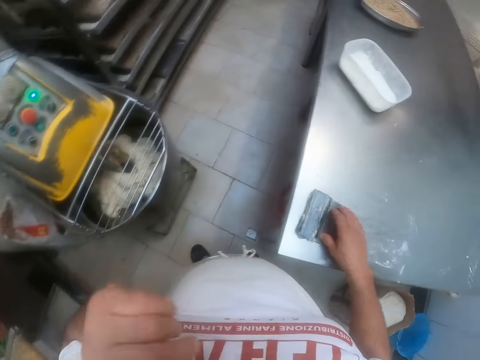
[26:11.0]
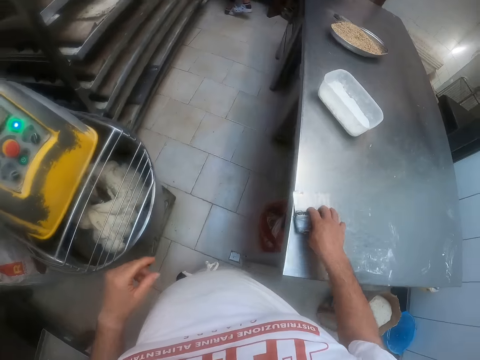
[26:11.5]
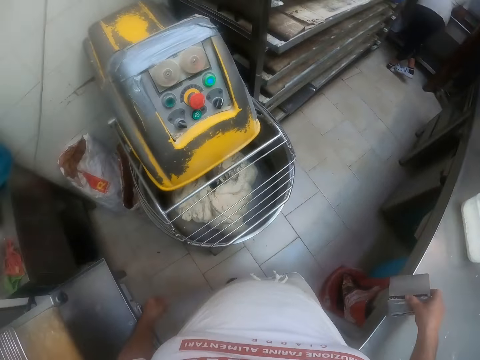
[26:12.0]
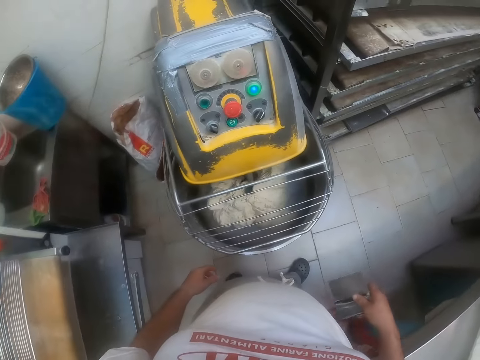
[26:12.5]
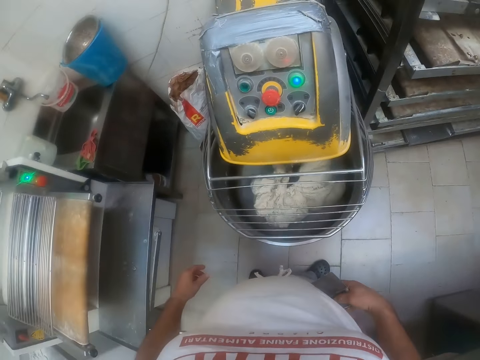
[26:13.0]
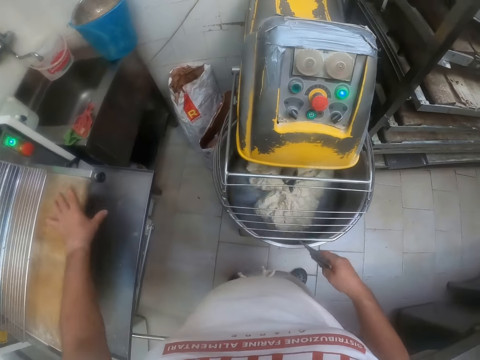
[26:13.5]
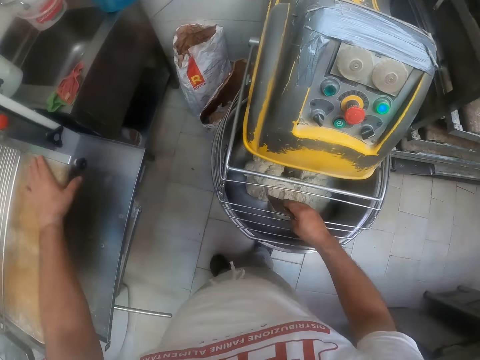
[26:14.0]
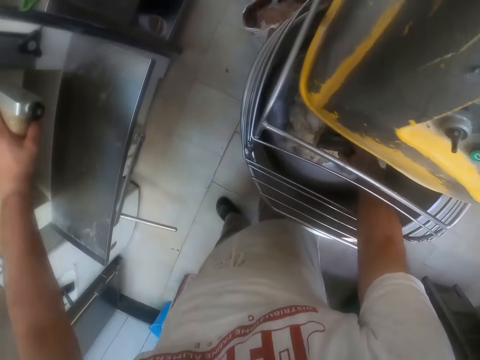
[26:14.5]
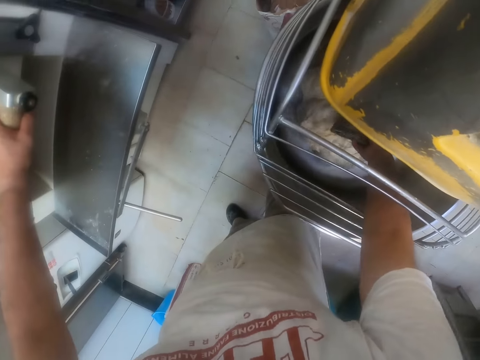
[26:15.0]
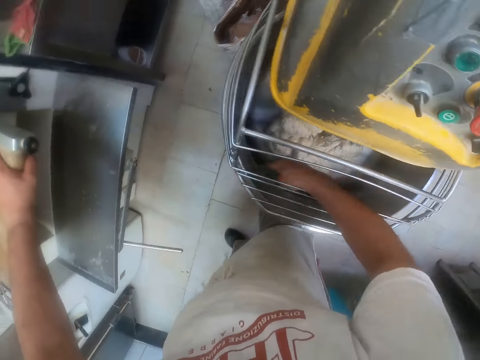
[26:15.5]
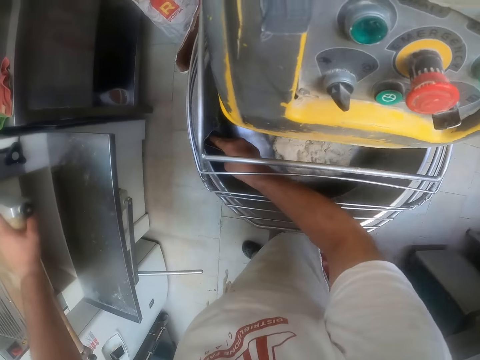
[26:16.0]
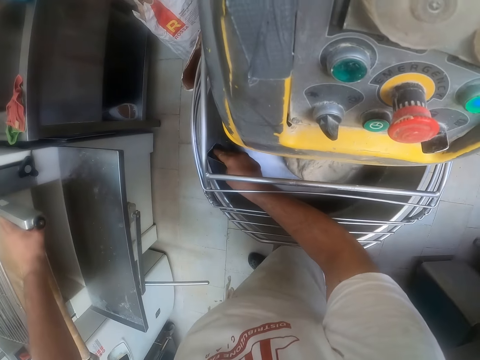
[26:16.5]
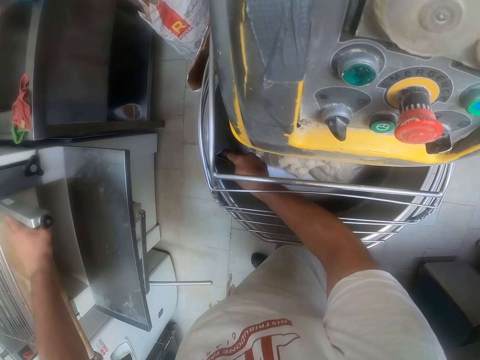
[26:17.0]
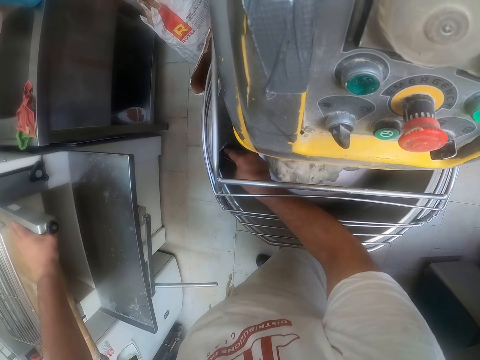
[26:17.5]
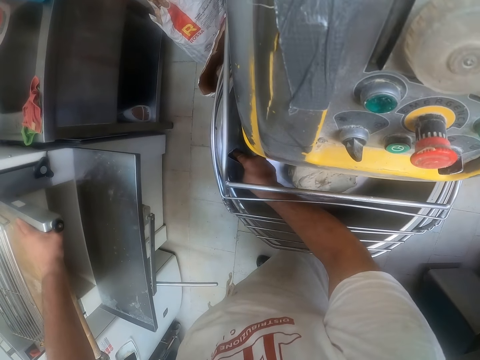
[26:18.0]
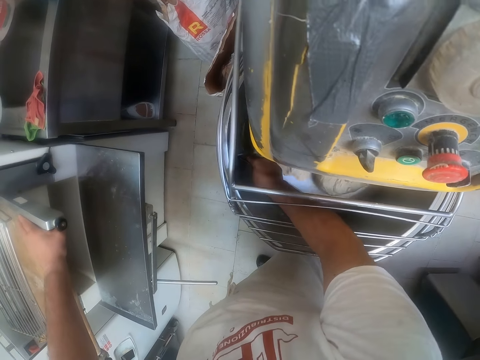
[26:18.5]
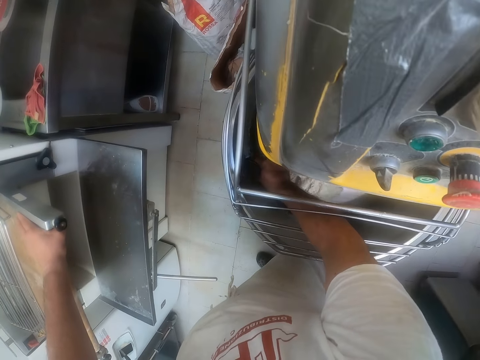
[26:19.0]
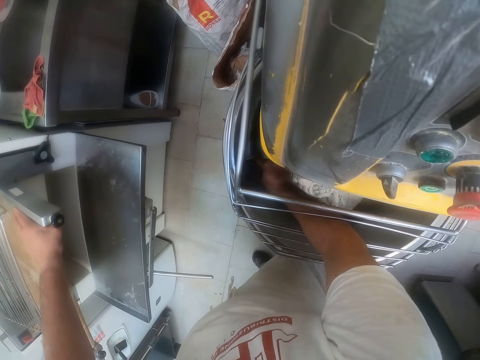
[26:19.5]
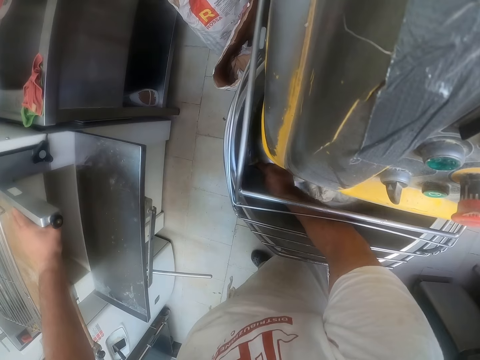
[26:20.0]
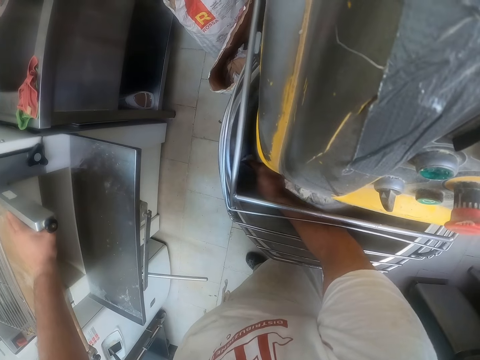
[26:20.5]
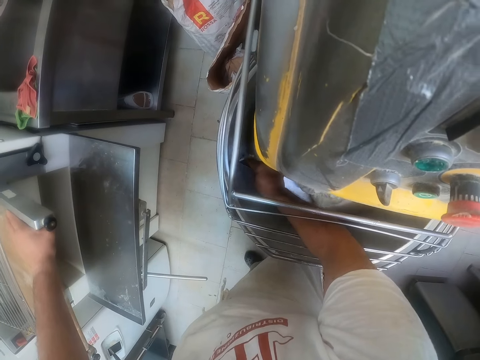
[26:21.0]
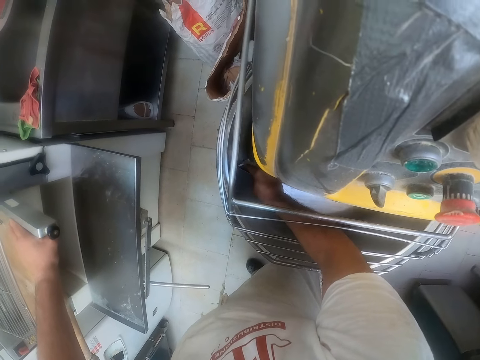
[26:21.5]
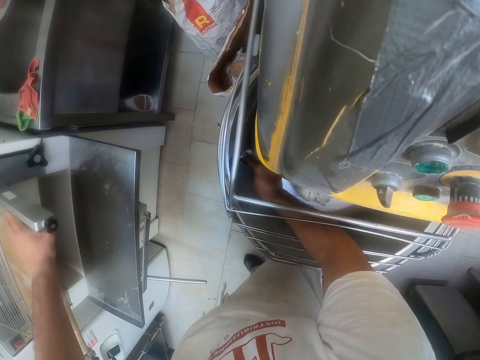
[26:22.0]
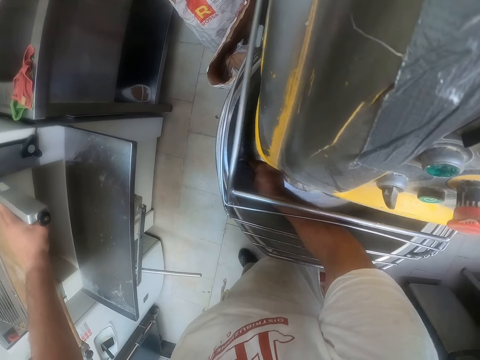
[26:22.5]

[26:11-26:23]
The camera wearer picks the dough cutter or scraper from the countertop with his left hand. He places his left hand on the dough sheeter. He touches the dough with the scraper. He scrapes the side of the dough kneading machine with the dough cutter in his right hand.

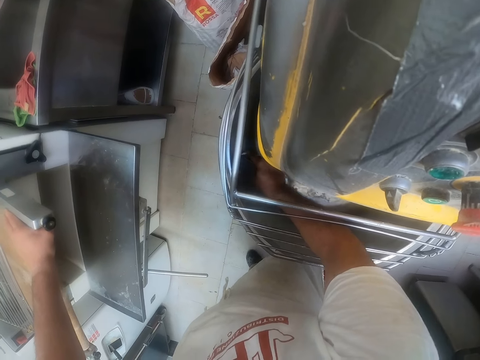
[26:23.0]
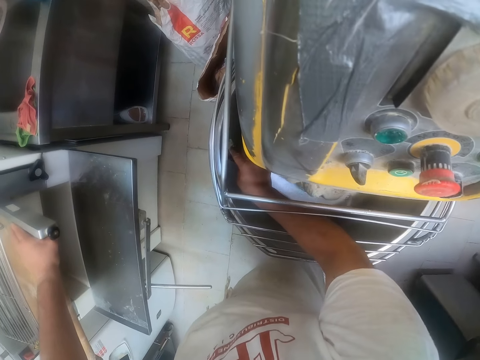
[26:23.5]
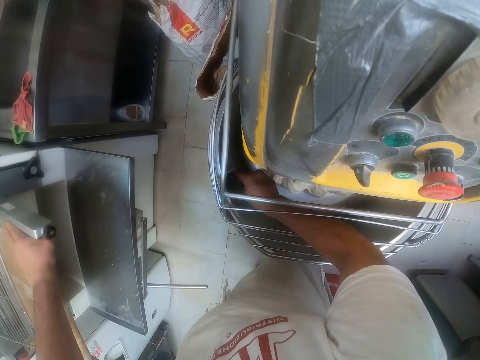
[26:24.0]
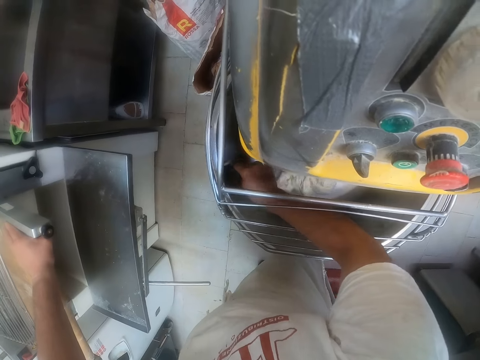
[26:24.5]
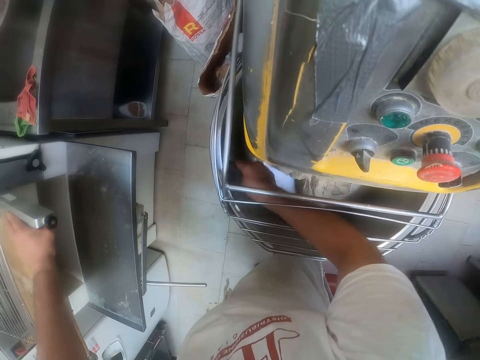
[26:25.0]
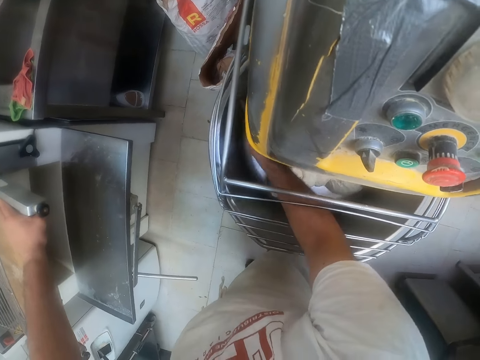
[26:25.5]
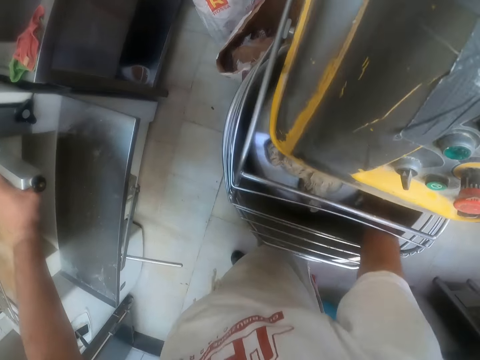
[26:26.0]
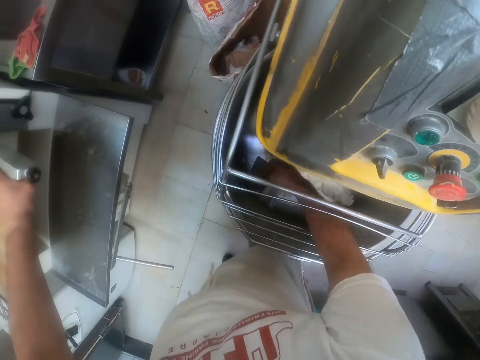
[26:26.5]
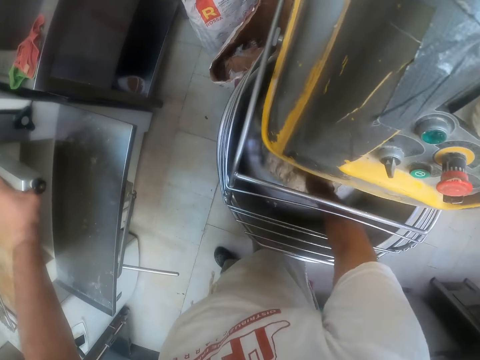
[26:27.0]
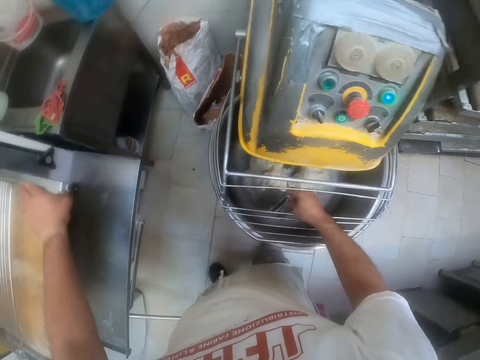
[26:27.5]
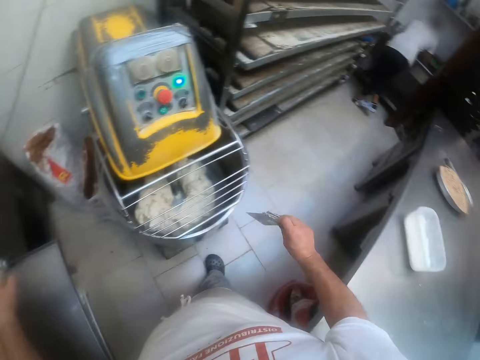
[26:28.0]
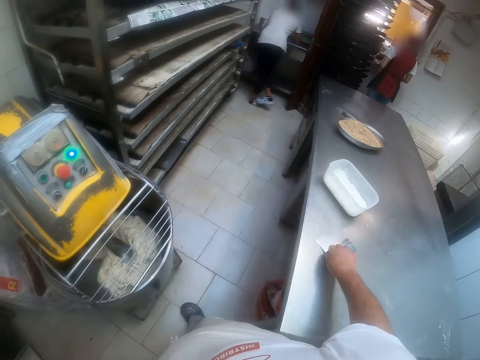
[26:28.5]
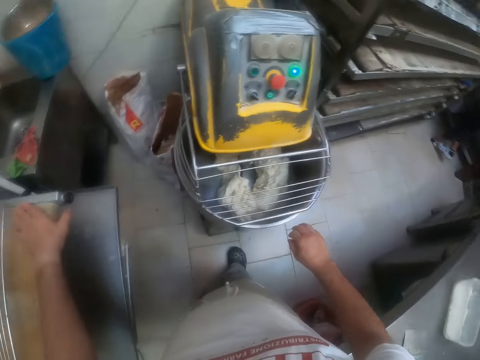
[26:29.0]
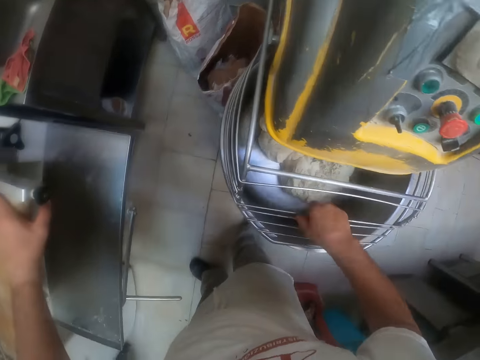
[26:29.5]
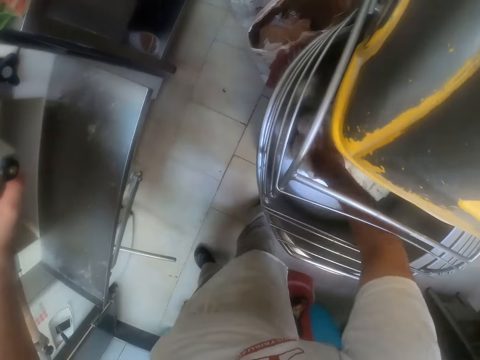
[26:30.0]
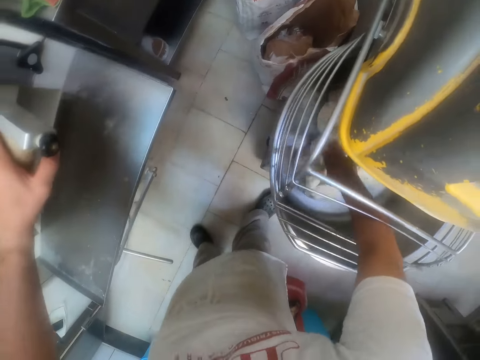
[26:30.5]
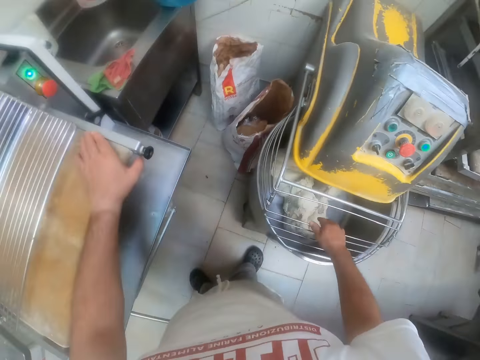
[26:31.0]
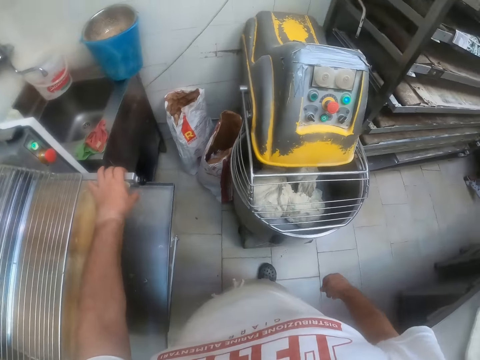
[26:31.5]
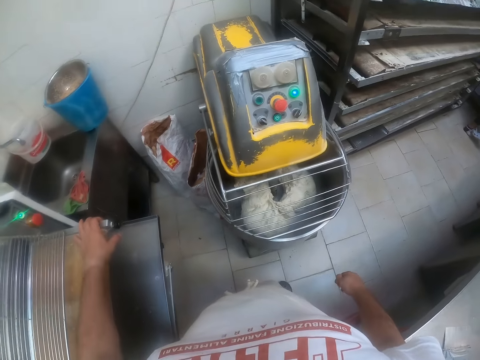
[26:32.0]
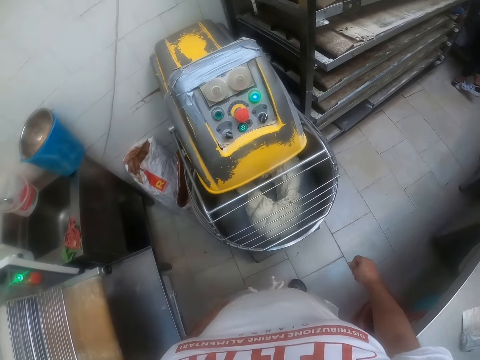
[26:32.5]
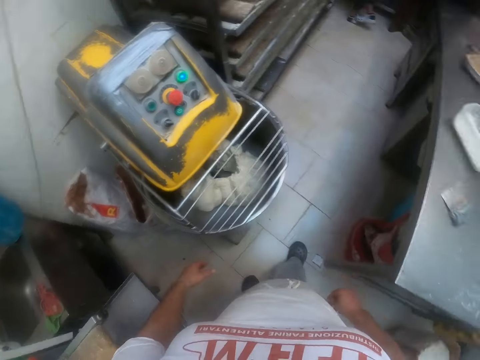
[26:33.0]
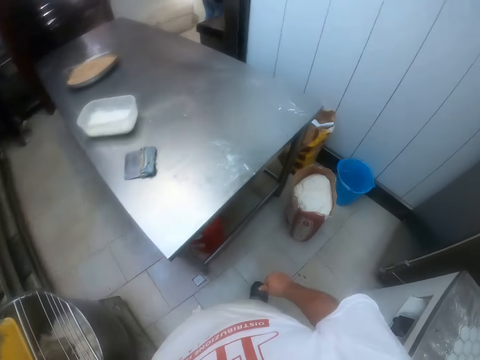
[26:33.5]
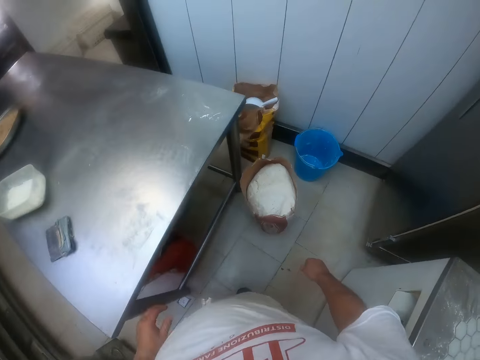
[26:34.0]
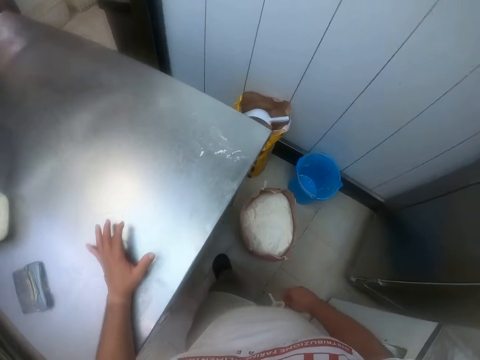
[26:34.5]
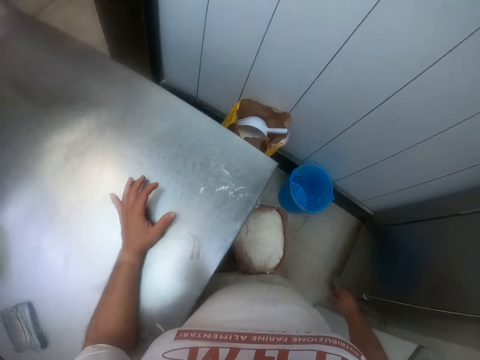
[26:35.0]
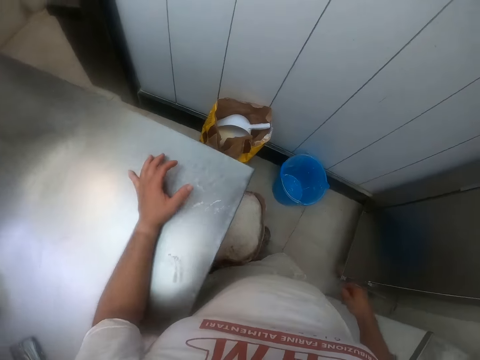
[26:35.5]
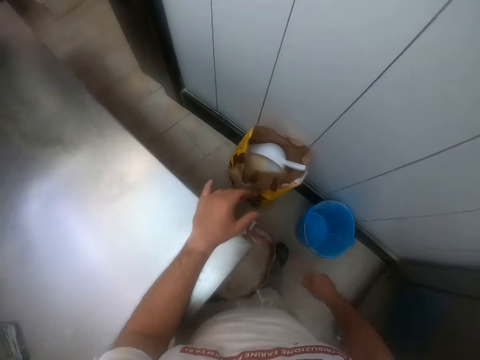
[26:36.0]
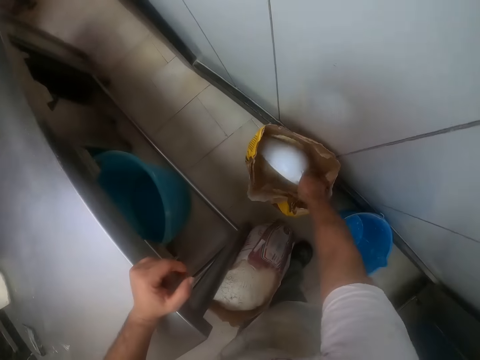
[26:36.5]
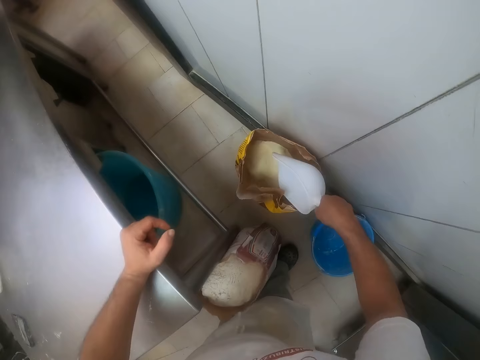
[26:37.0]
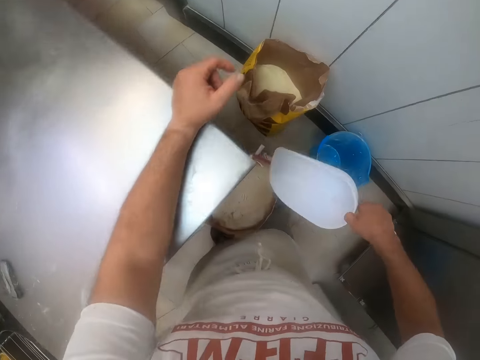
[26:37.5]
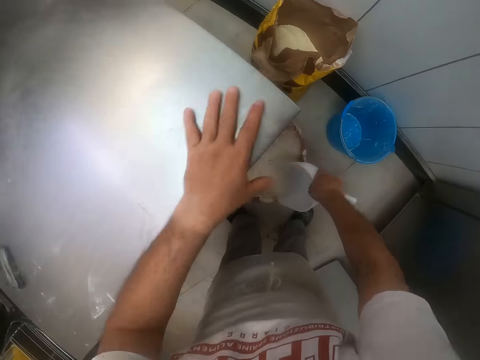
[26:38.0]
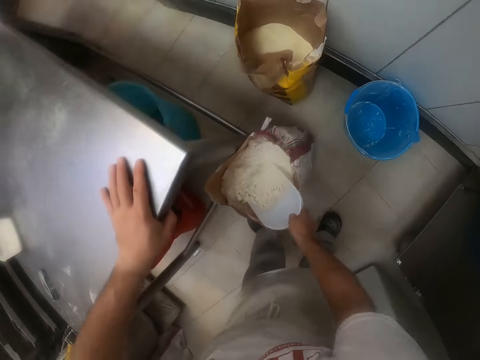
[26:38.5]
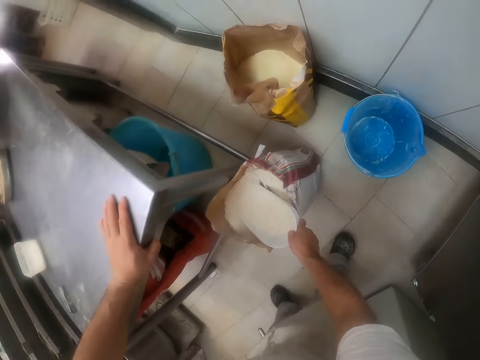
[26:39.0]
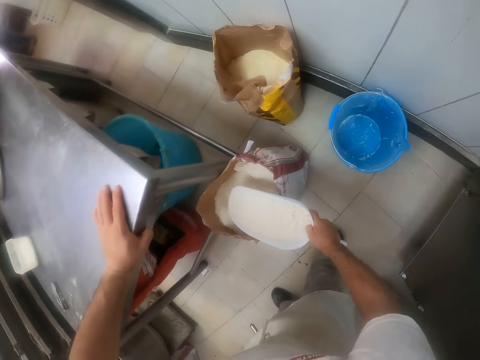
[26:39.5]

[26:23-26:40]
The camera wearer touches the dough in the mixing bowl with the scraper in his right hand. He removes the scraper from the dough mixer. He puts the scraper on the work table with his right hand. He inserts his right hand into the mixing bowl through the guard of the mixer. He touches the dough in the mixing bowl with his right hand and turns the dough with the hand. He scrapes his right hand on the guard of the dough mixer. He looks at the dough mixer. He turns around. He kicks a bag of flour on the floor with his right leg. He picks up a trowel from a bag on the floor with his right hand. He packs flour from the bag on the floor with the trowel in his right hand.
